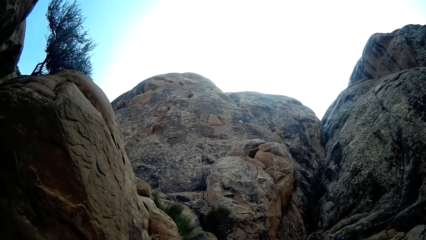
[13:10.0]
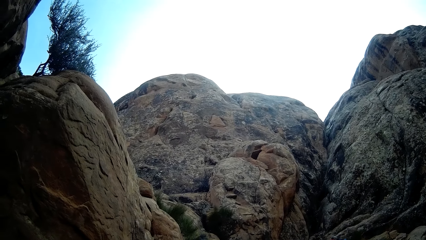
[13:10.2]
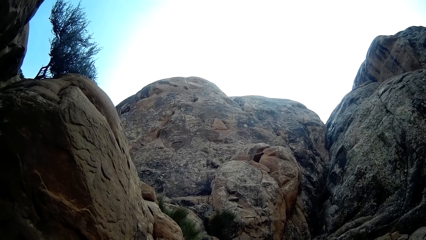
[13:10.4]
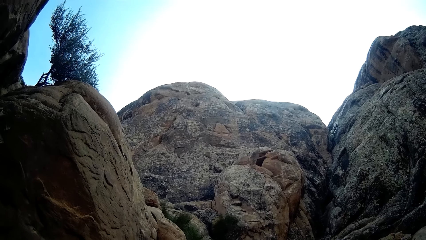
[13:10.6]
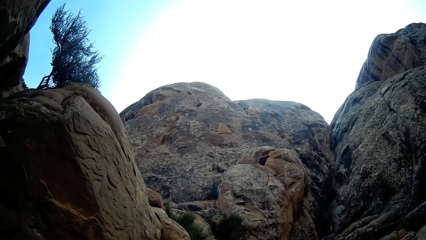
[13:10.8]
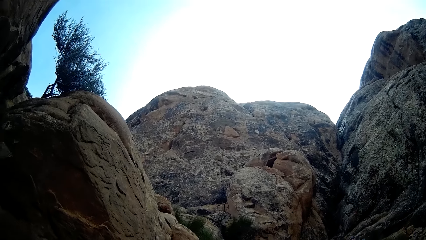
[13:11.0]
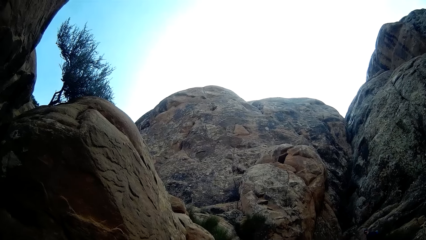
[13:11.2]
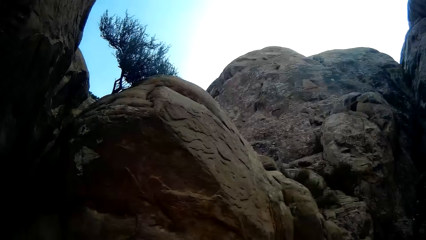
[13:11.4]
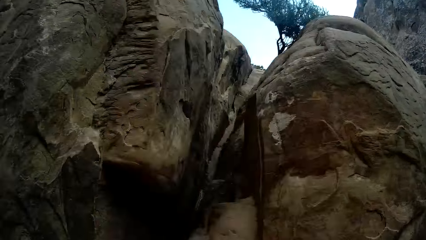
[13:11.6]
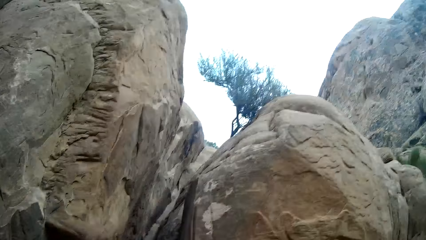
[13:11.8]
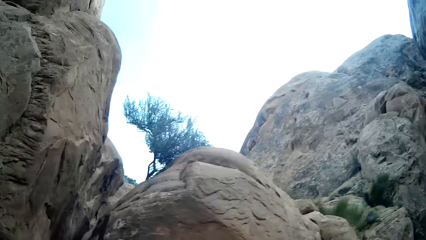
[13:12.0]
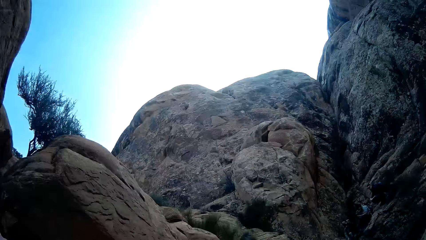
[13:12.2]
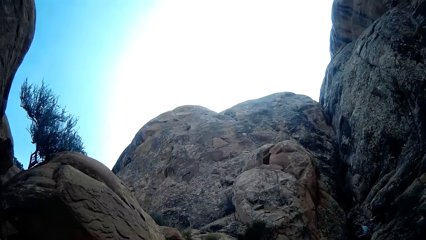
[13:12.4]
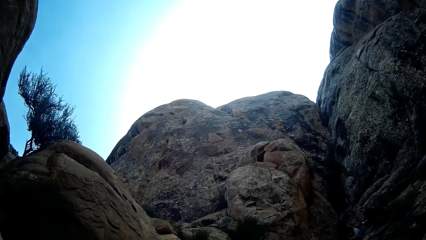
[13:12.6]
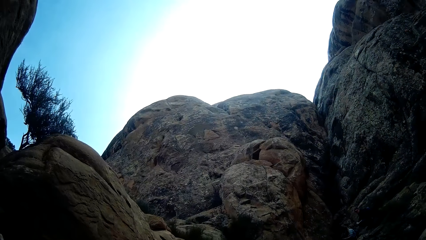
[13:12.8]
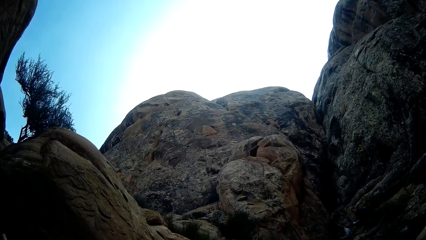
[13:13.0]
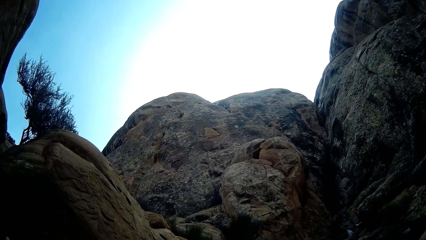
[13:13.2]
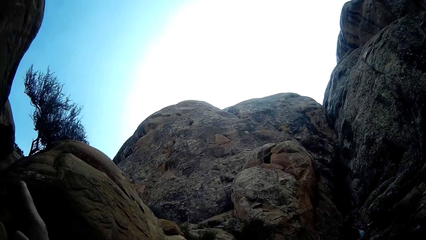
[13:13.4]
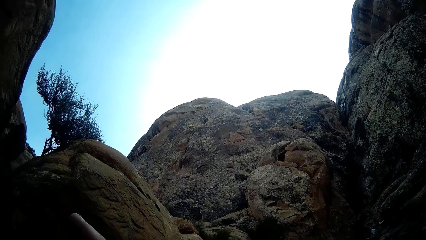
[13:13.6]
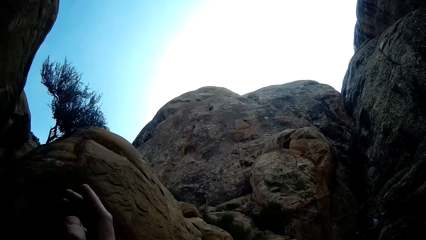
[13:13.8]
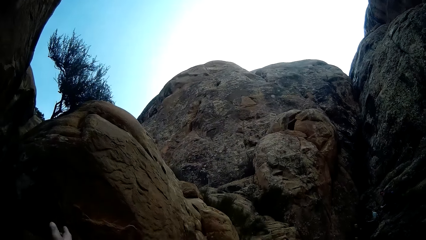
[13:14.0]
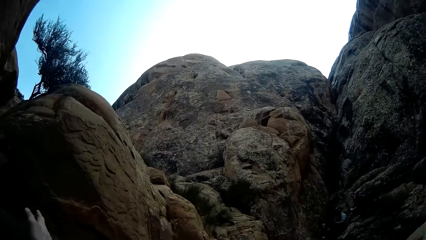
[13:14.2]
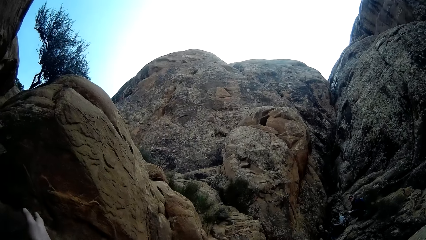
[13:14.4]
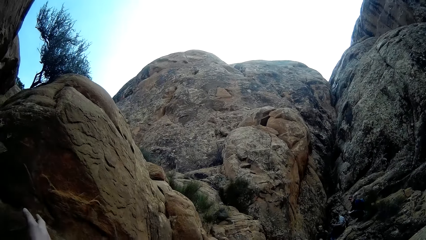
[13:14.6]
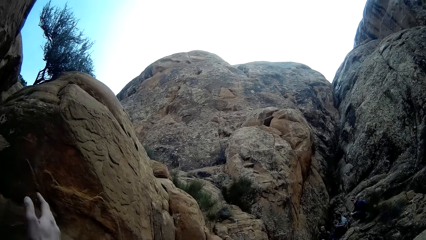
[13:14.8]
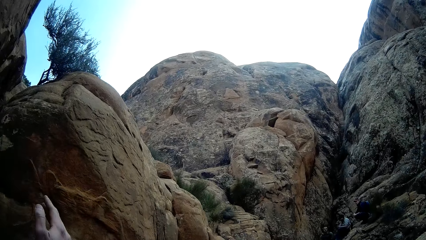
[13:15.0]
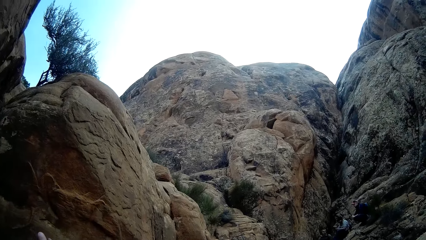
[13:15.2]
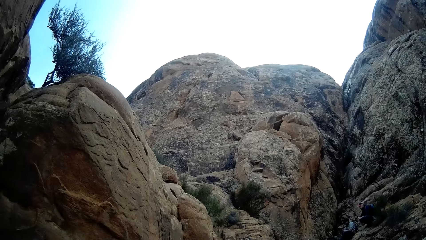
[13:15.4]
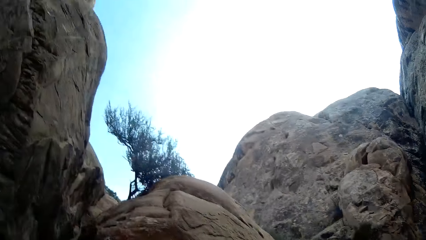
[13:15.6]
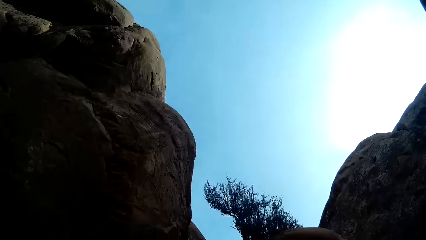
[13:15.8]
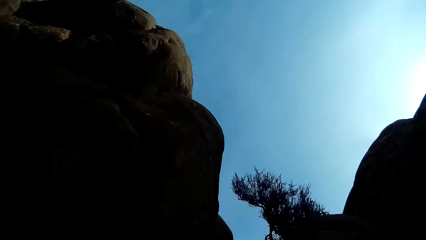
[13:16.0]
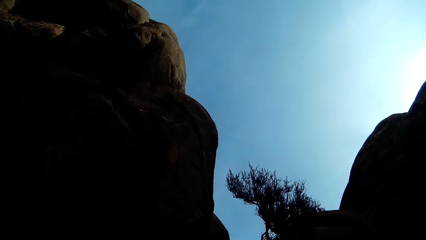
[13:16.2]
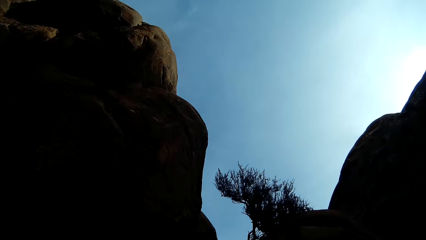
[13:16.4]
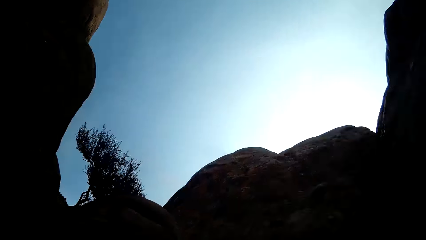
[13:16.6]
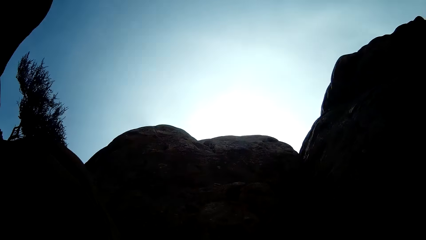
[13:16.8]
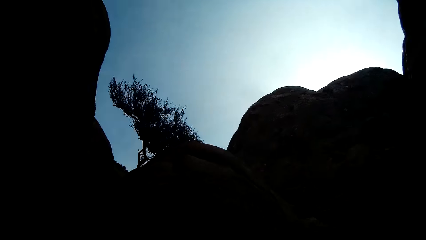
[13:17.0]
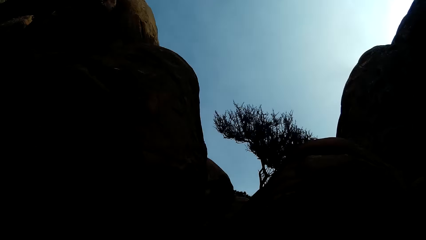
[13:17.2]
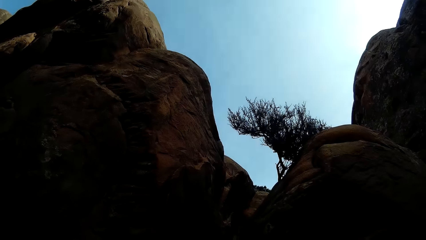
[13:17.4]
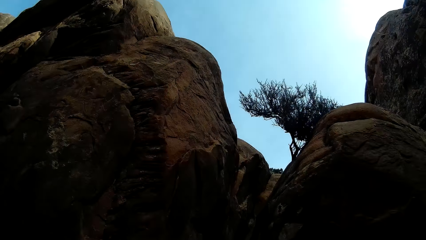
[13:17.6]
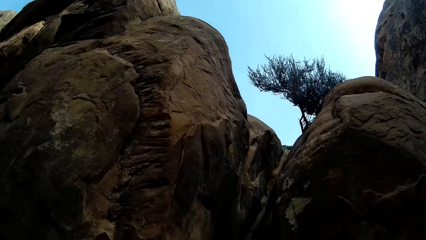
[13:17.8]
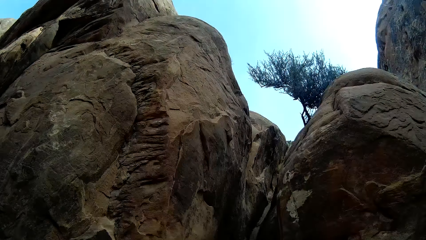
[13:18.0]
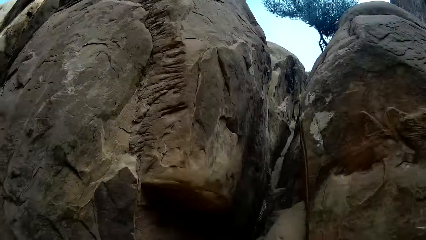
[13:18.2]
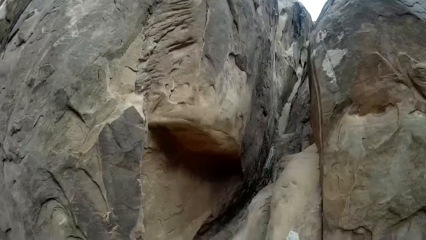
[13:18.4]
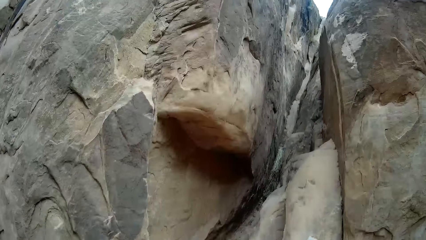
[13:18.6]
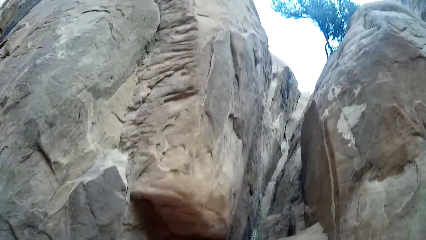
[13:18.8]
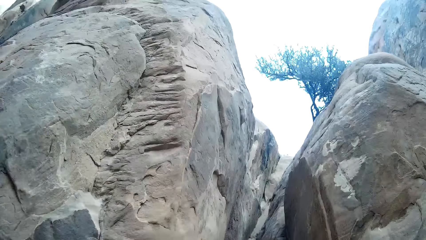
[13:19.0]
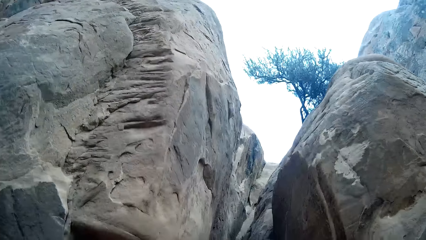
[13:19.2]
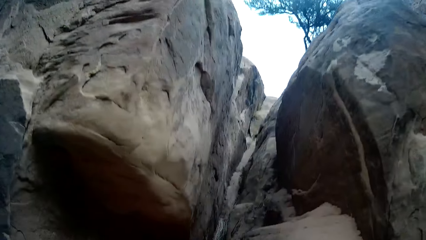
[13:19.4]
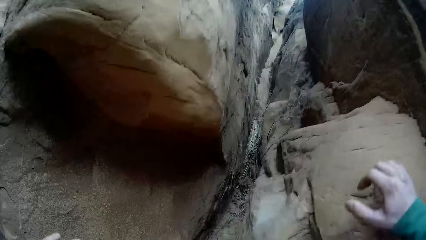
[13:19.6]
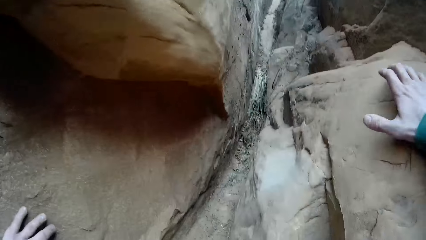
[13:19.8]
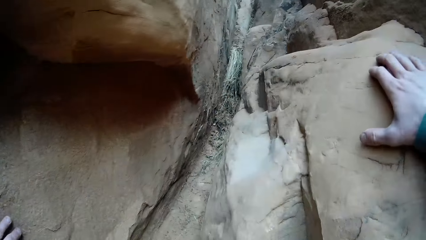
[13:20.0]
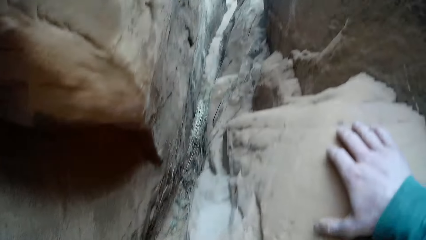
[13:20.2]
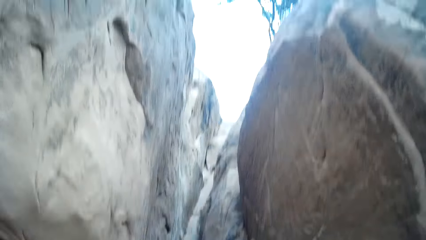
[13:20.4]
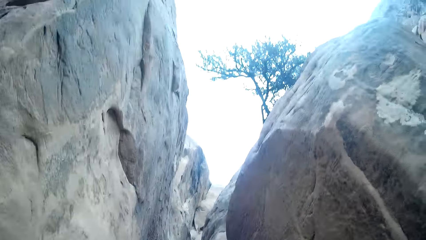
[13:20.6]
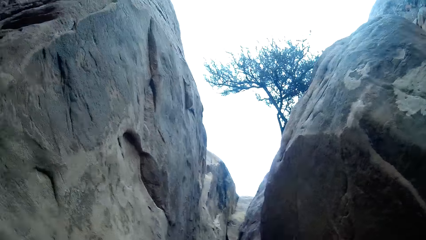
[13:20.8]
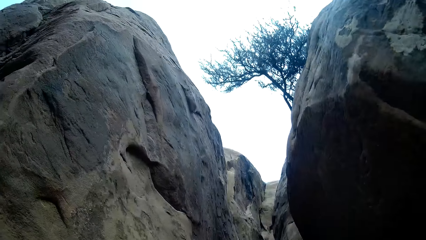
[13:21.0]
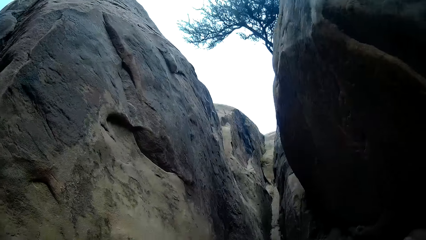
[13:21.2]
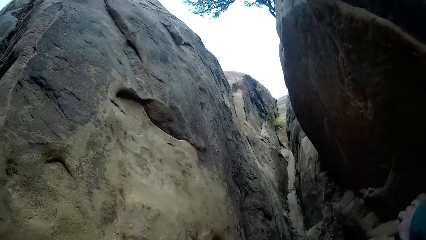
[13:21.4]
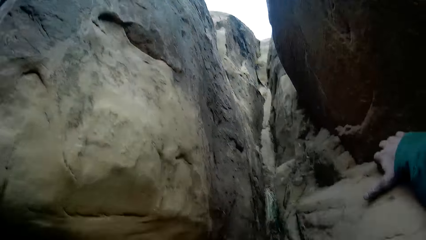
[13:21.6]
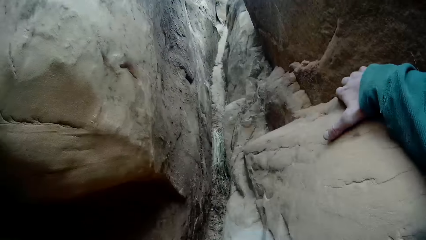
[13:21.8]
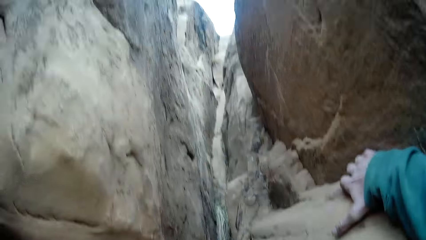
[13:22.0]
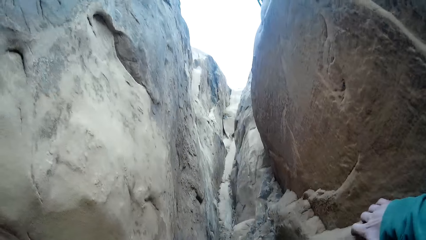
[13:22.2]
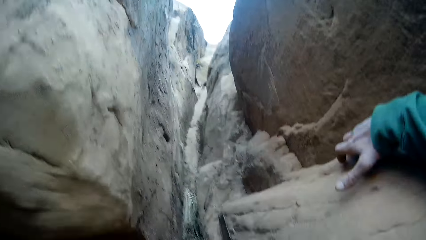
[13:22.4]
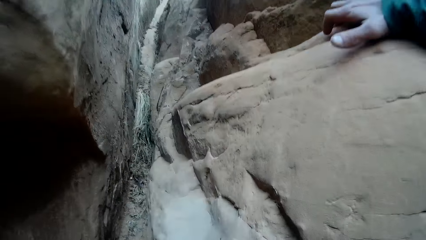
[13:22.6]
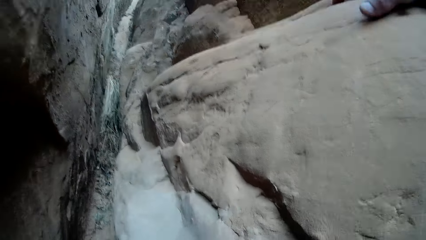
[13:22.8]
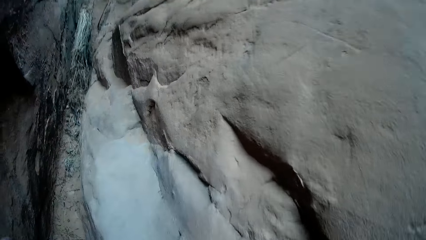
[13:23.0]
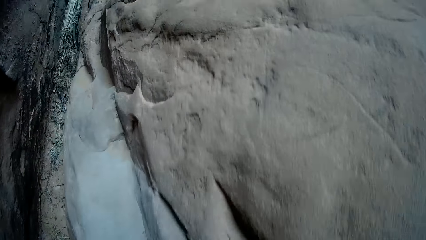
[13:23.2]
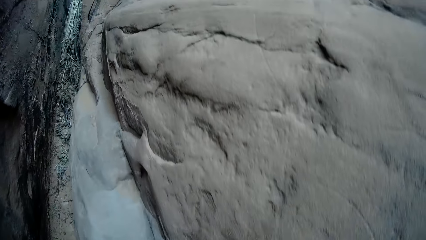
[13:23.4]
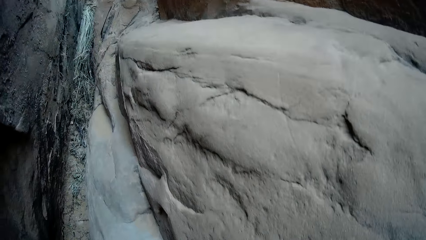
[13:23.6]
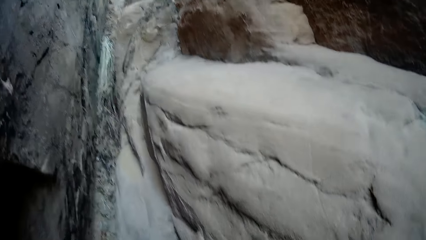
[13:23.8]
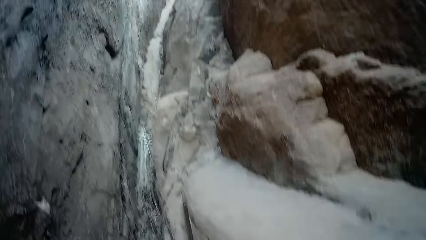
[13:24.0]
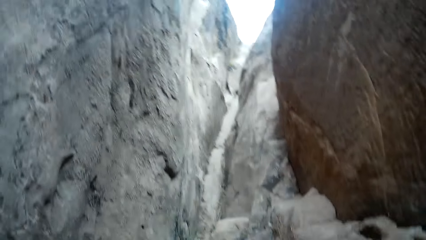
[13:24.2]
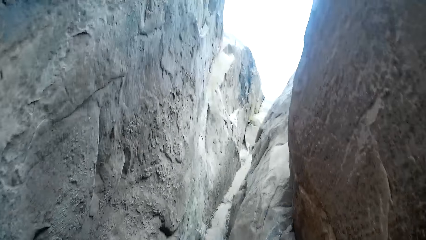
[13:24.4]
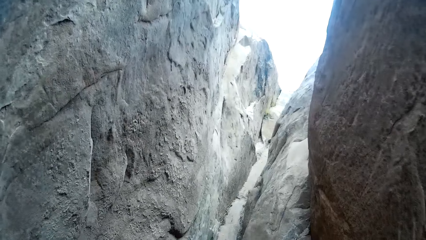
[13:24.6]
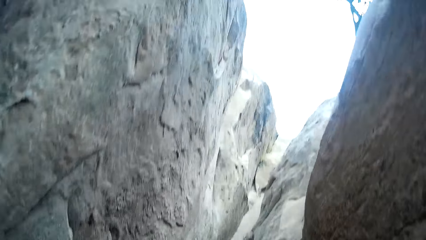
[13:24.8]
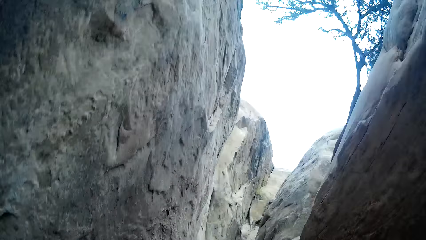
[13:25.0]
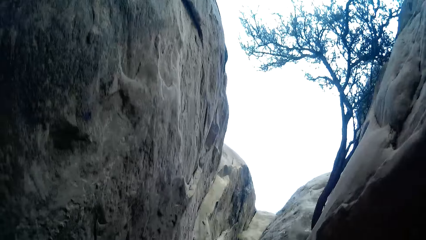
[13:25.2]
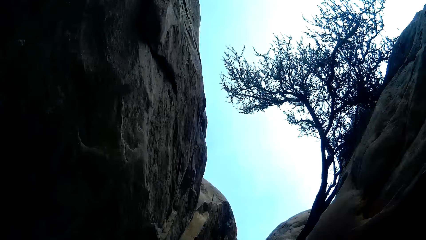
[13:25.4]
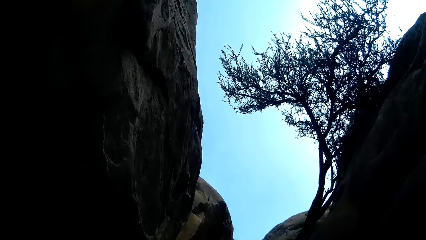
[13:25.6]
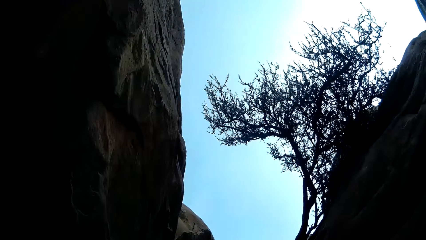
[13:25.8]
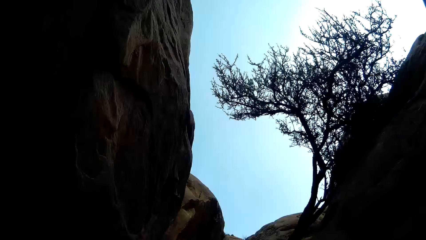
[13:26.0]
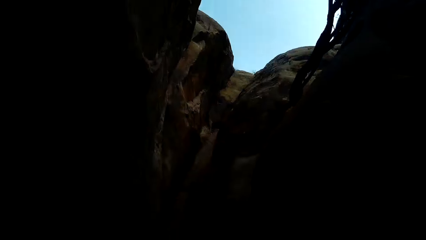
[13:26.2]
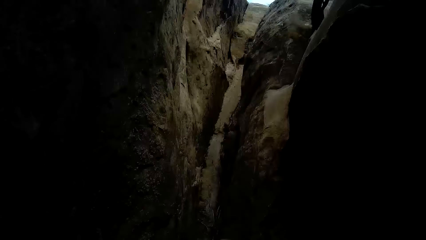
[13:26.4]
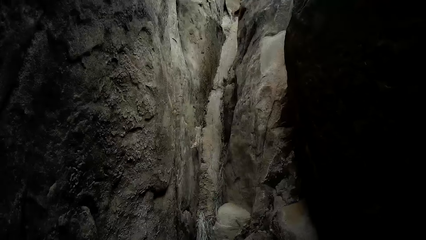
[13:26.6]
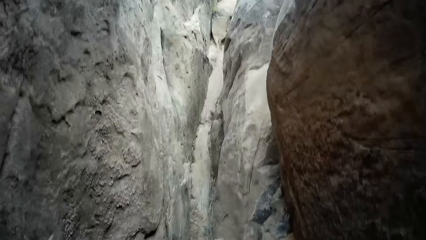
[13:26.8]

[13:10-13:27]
The camera wearer raises his right hand. He climbs the mountain with both hands.
